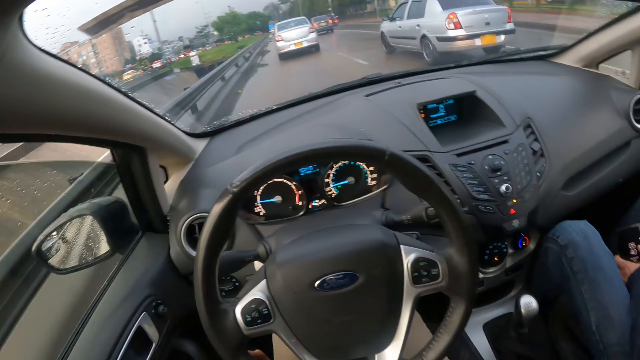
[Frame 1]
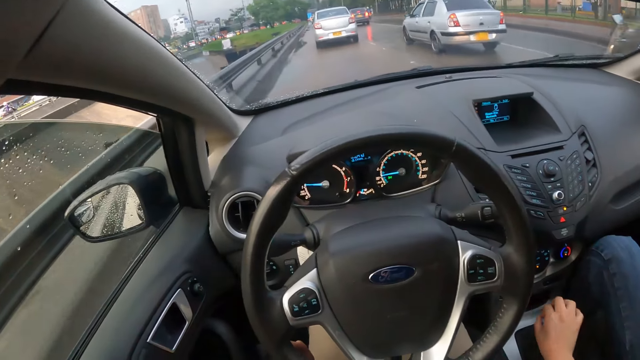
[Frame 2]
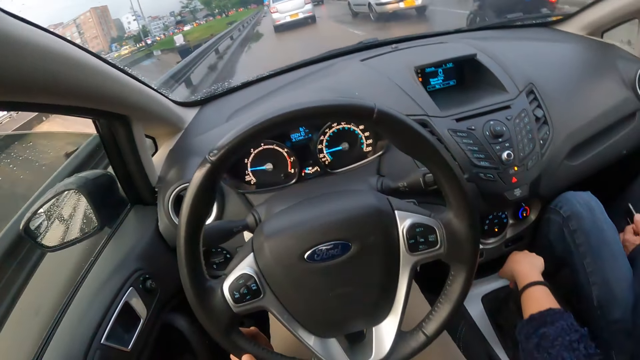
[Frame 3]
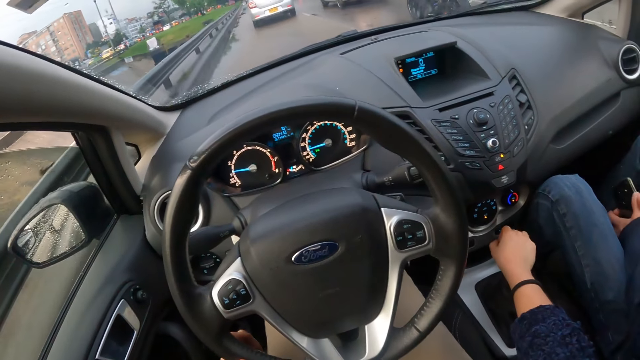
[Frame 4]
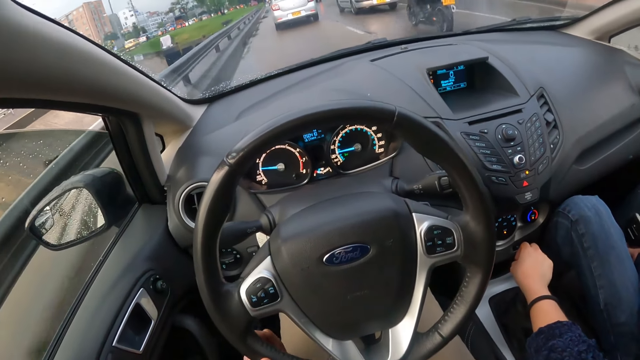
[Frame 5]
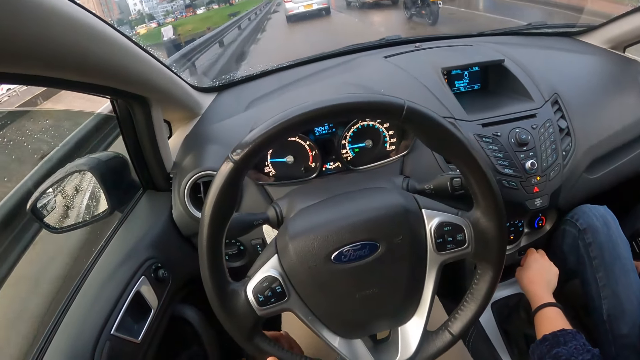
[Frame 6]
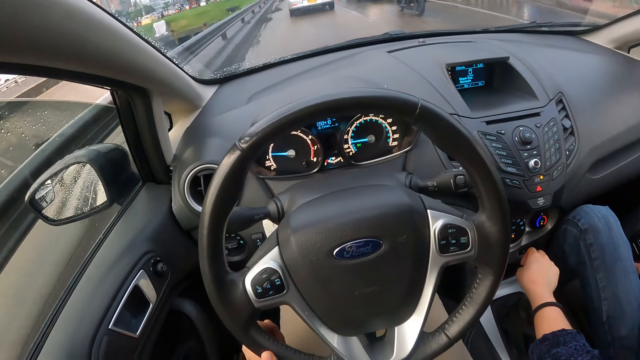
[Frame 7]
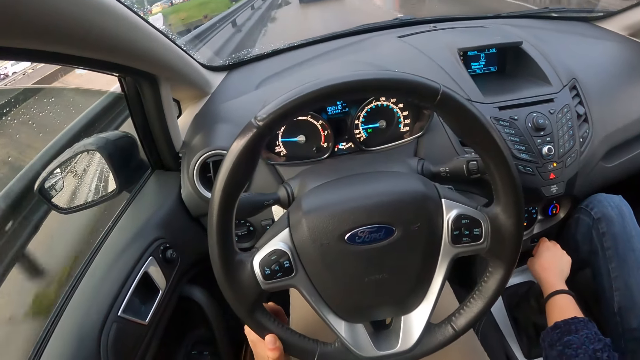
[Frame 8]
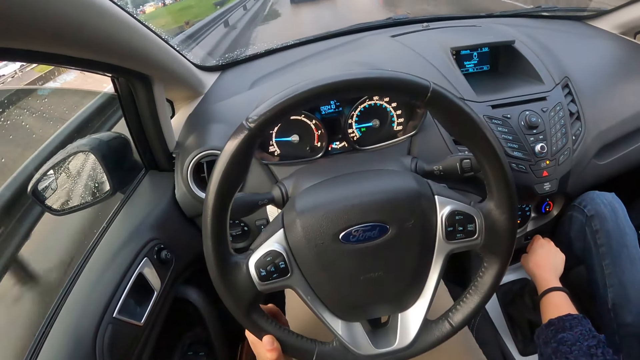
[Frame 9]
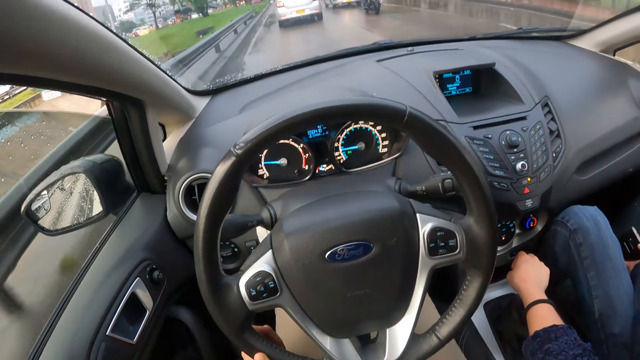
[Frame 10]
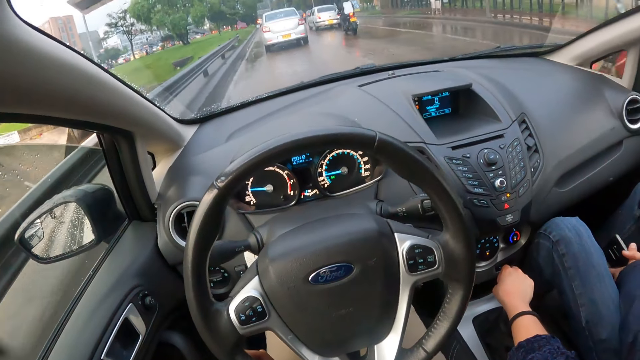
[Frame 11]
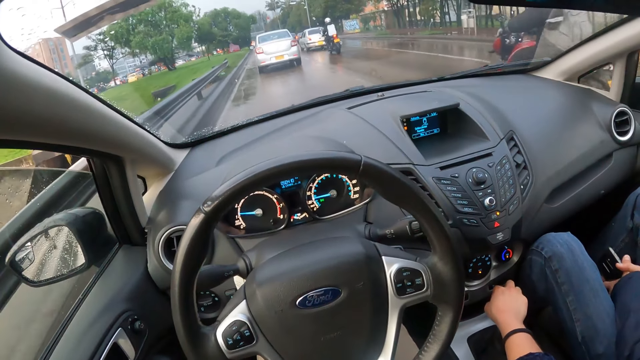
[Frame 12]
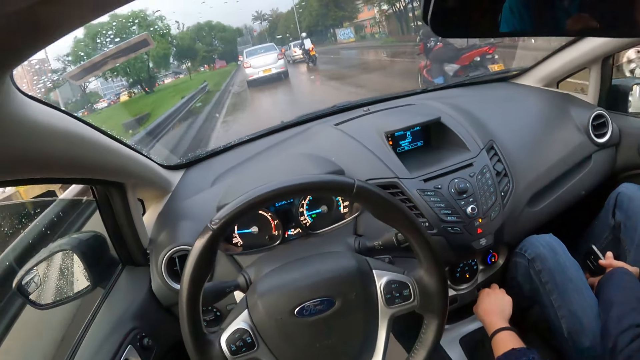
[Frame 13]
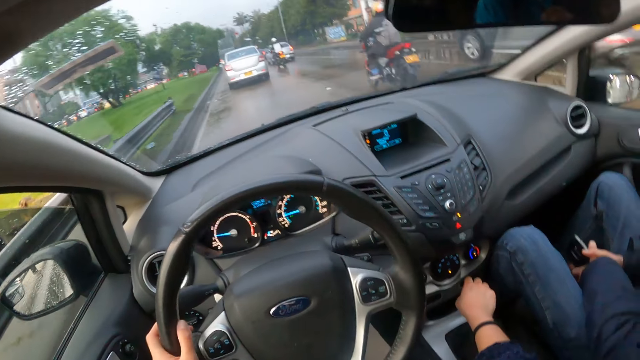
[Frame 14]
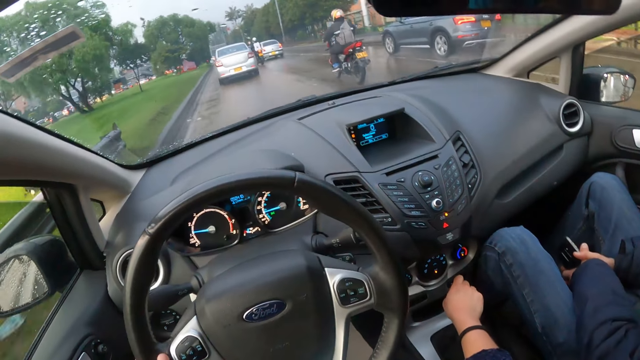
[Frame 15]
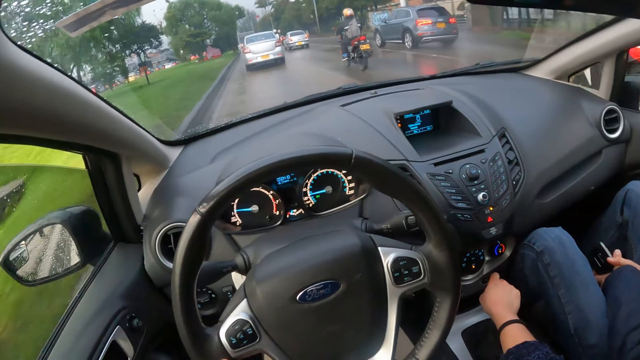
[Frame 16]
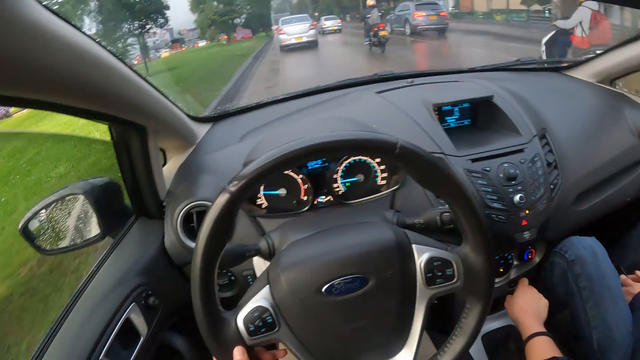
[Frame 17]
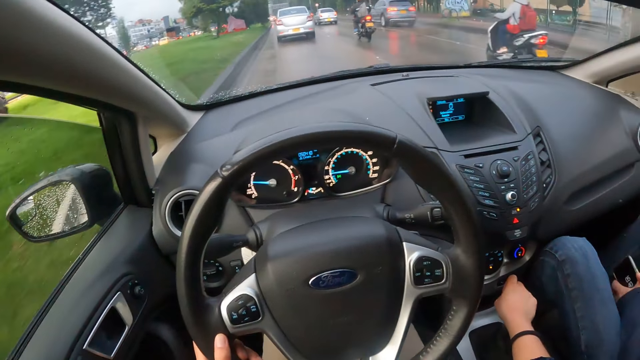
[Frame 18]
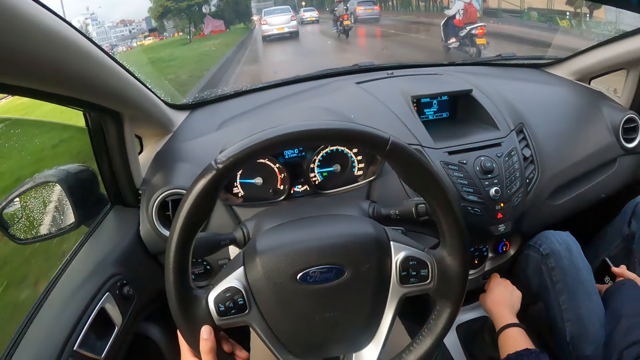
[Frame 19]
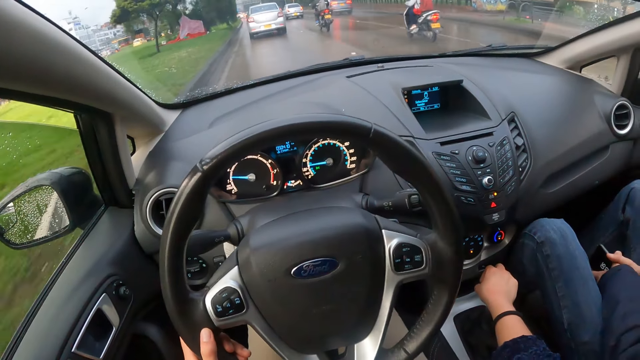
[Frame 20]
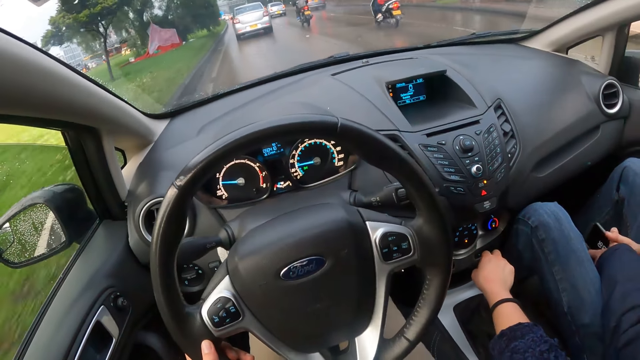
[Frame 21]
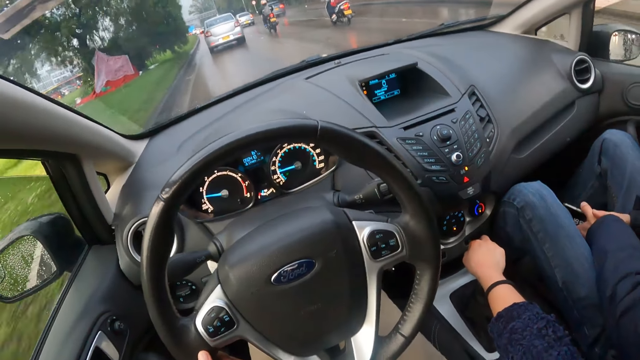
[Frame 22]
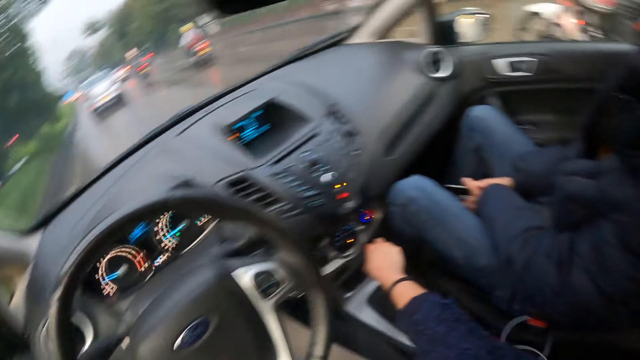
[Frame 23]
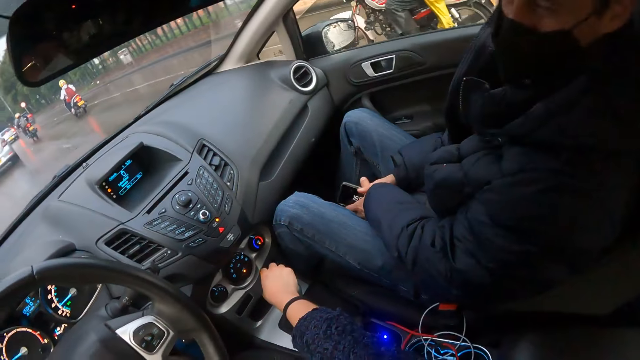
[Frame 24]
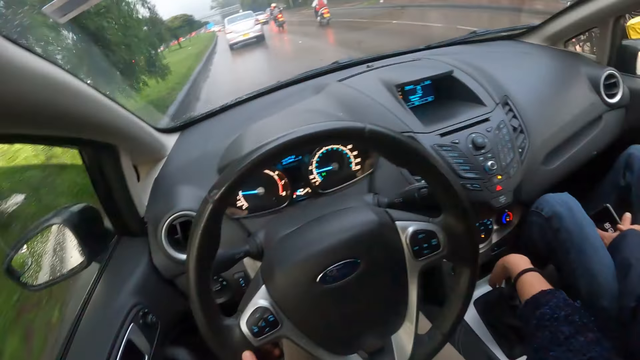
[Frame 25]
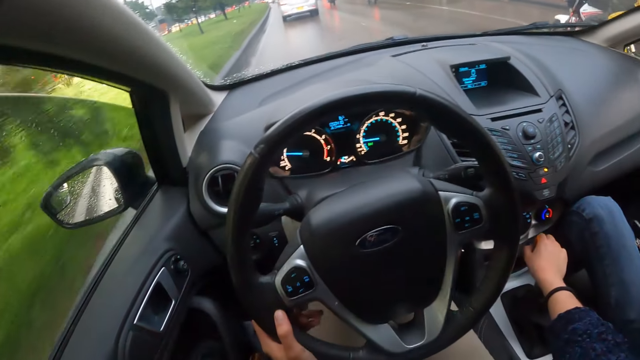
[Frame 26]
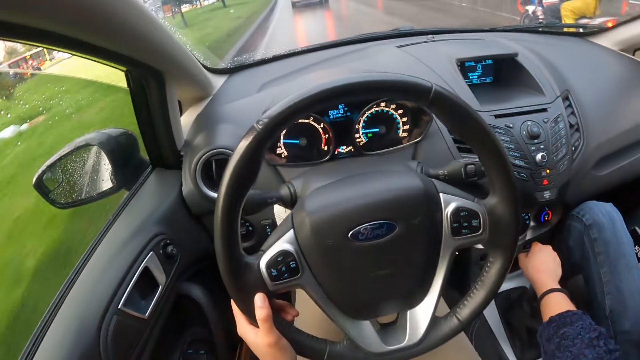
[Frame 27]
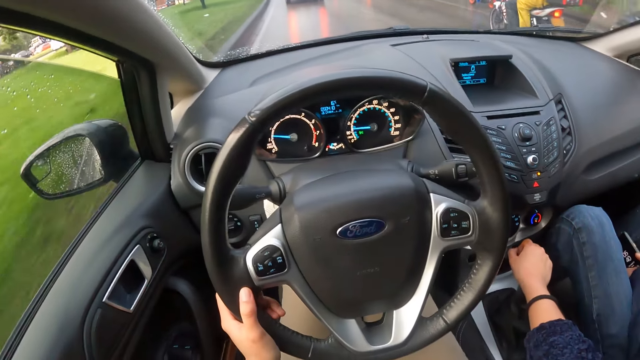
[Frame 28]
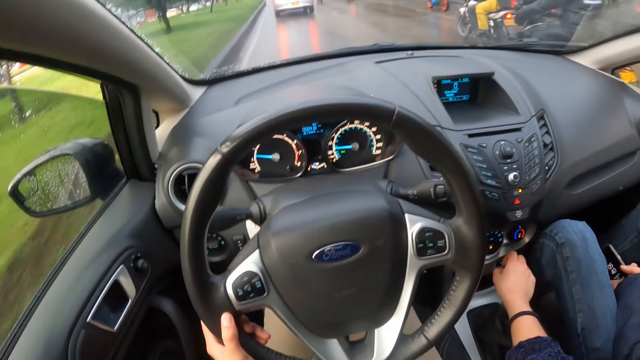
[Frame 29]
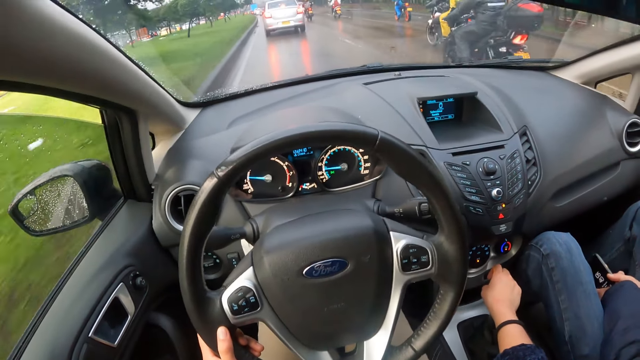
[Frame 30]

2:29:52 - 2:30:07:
The camera wearer holds the gear stick with her right hand. A motorcycle rides past the camera wearer. A blue car drives past the camera wearer. A motorcycle rides past the camera wearer. The camera wearer turns towards the man. A motorcycle rides past the camera wearer.

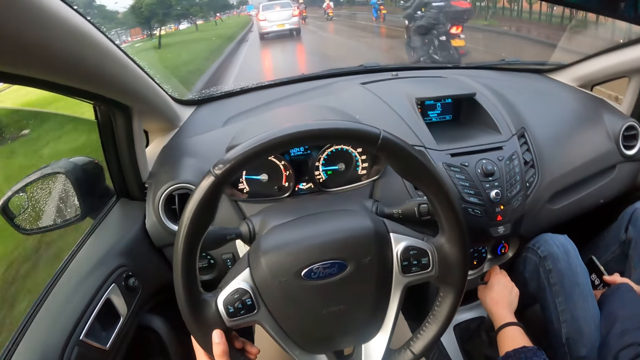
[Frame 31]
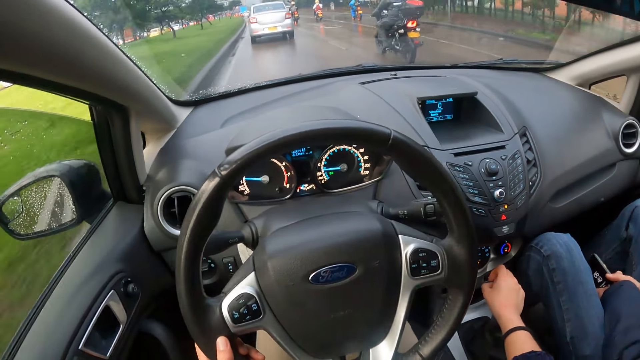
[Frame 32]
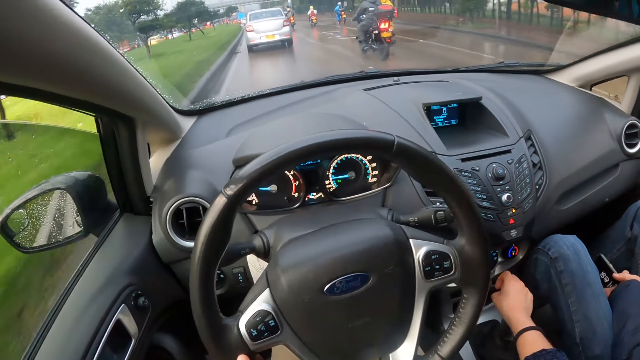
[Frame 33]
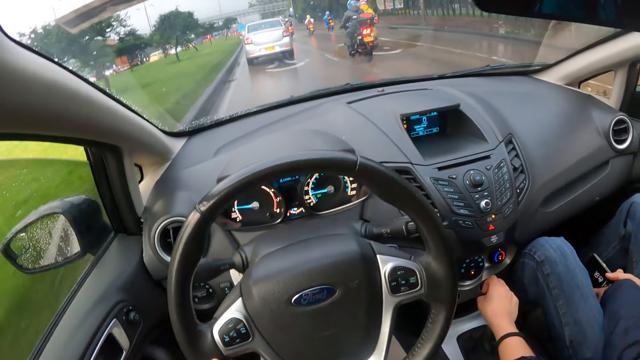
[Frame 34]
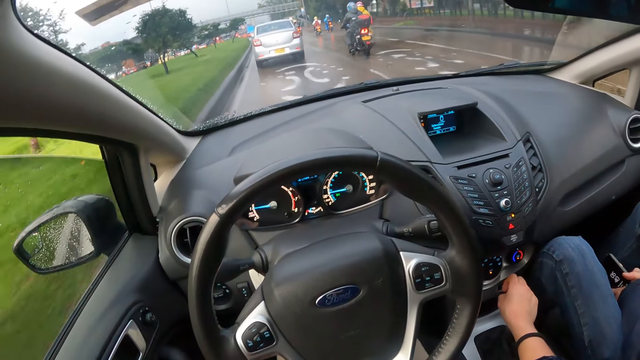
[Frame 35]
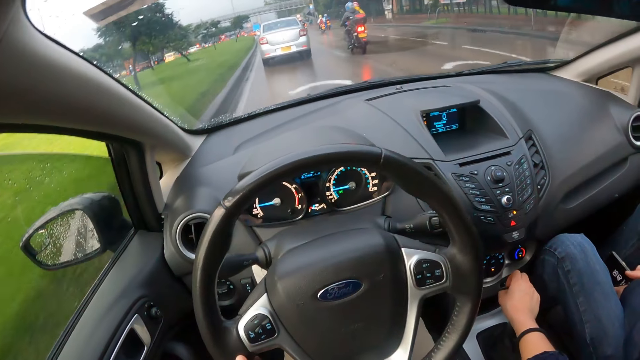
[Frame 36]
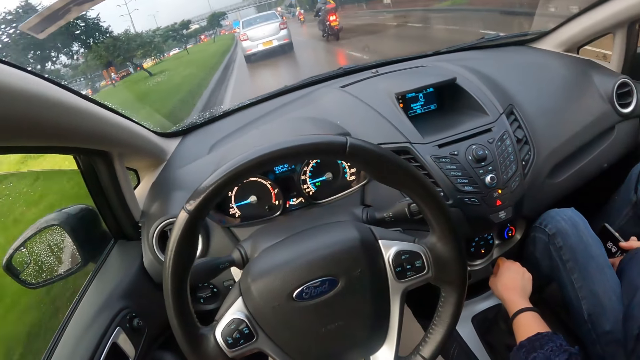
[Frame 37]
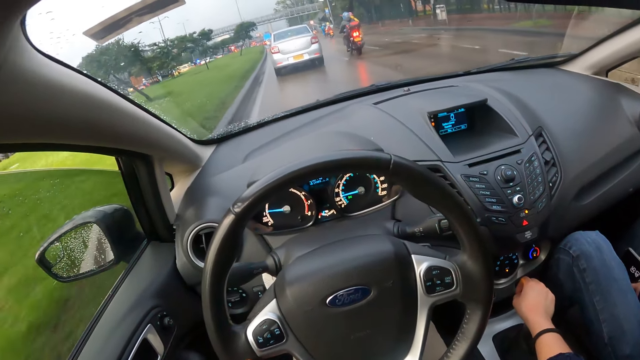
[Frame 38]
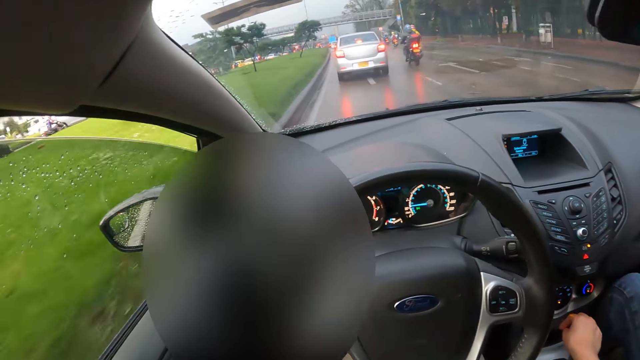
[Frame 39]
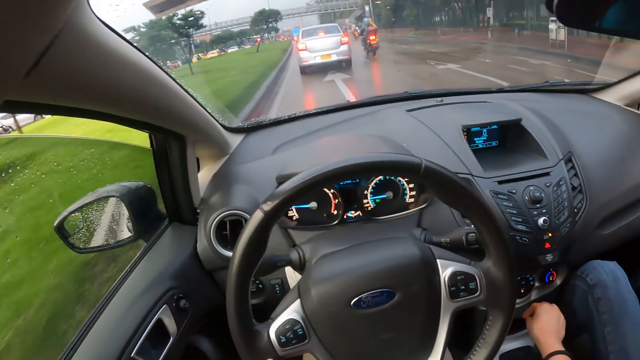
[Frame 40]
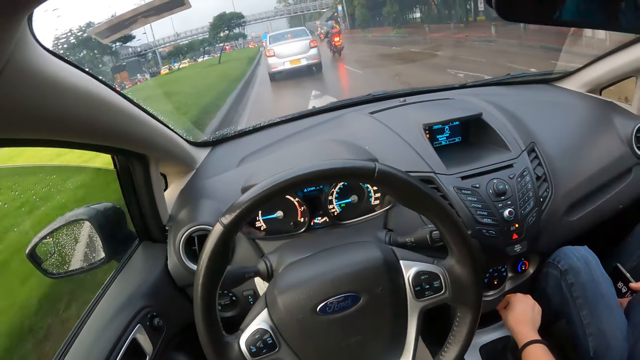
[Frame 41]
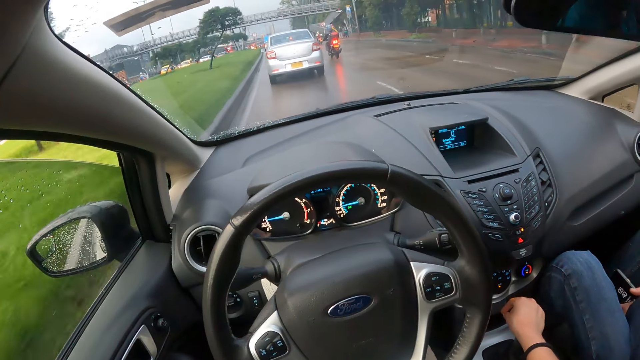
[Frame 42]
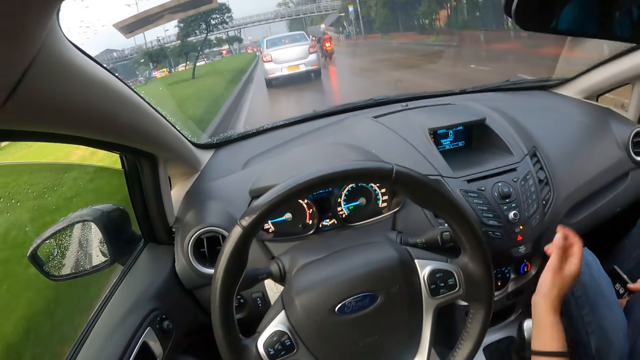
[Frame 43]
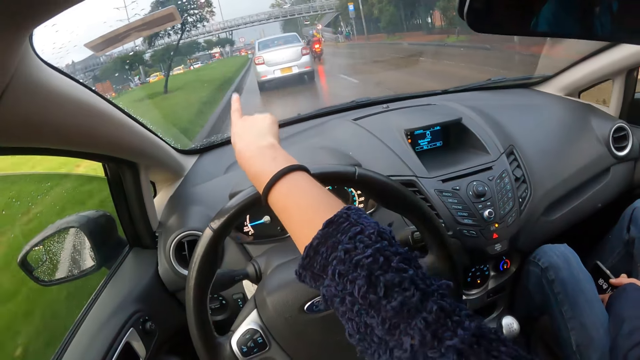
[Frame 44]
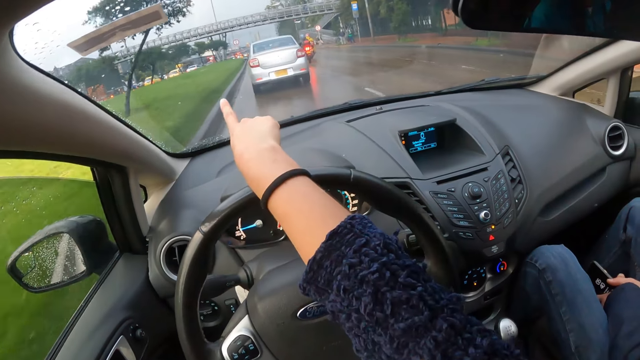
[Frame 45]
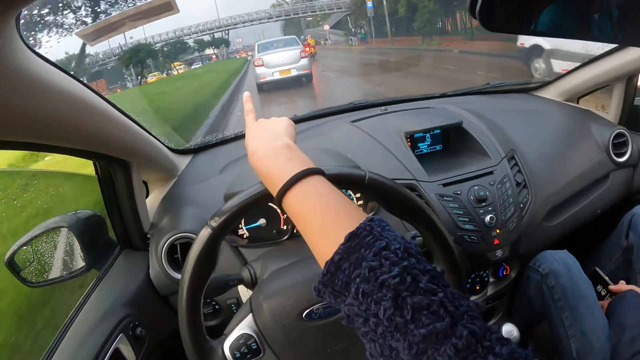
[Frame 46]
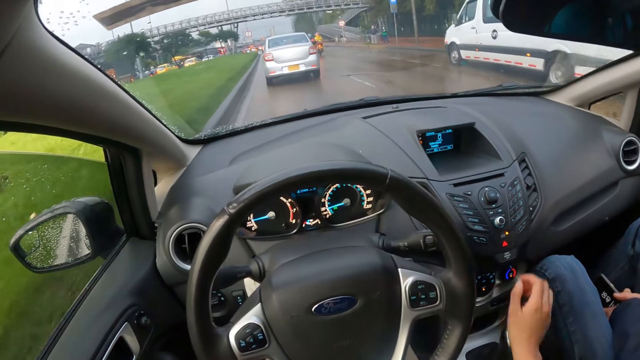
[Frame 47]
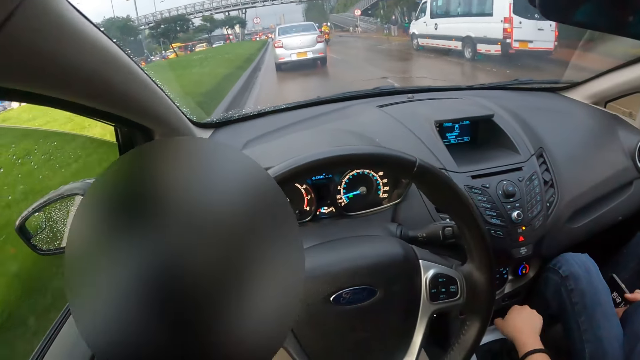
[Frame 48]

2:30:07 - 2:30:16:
The camera wearer points to an overhead bridge or a car on the road with her right hand. She holds the gear lever.
